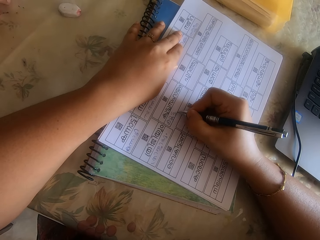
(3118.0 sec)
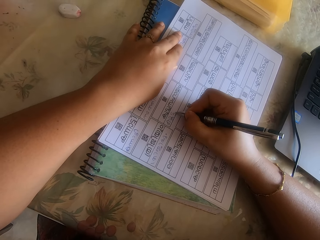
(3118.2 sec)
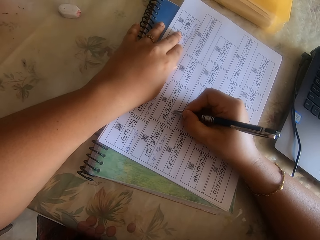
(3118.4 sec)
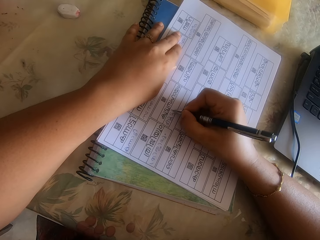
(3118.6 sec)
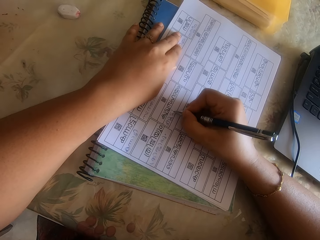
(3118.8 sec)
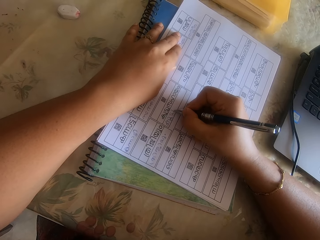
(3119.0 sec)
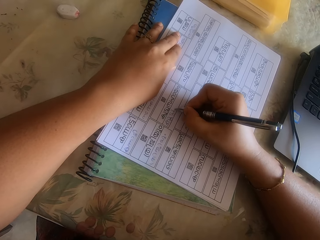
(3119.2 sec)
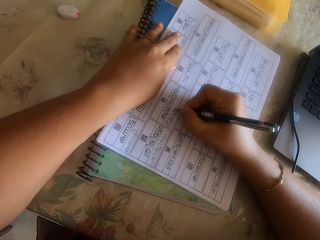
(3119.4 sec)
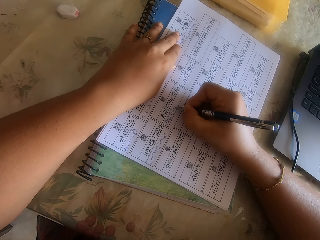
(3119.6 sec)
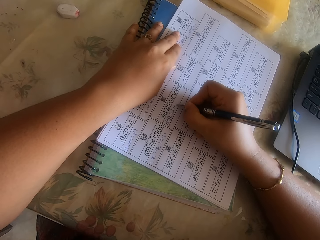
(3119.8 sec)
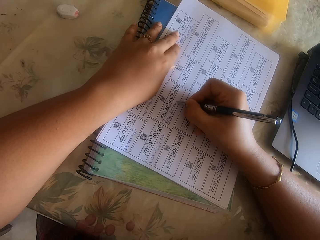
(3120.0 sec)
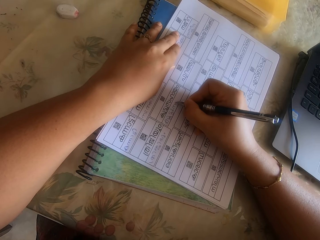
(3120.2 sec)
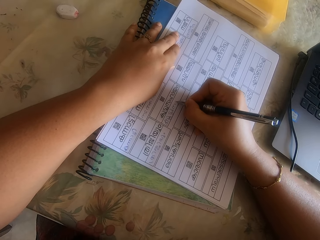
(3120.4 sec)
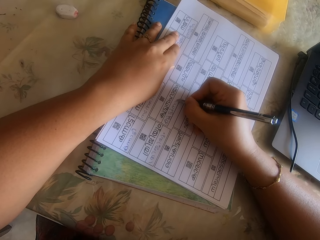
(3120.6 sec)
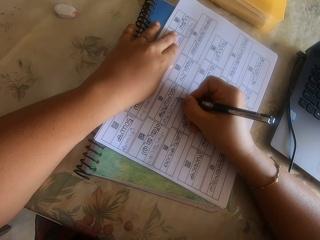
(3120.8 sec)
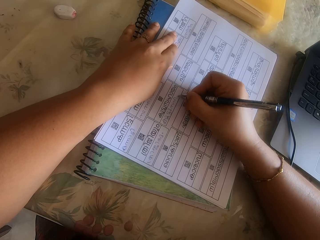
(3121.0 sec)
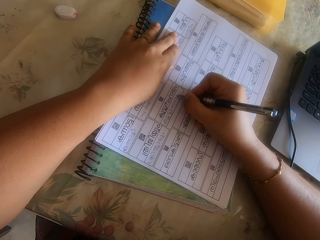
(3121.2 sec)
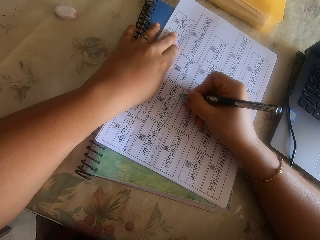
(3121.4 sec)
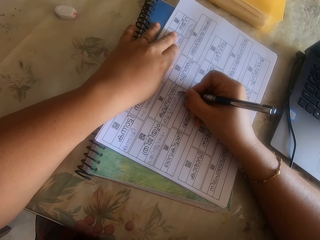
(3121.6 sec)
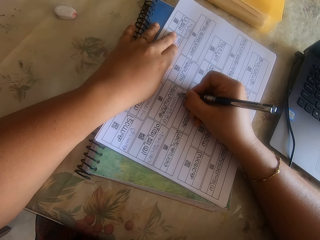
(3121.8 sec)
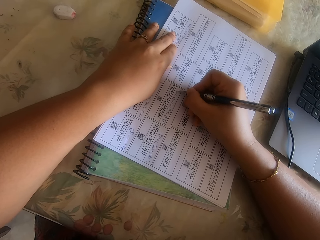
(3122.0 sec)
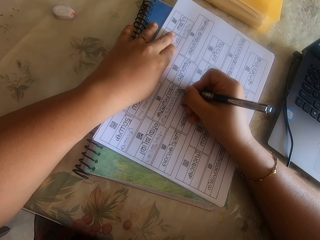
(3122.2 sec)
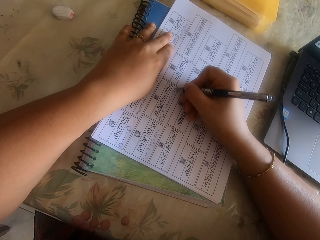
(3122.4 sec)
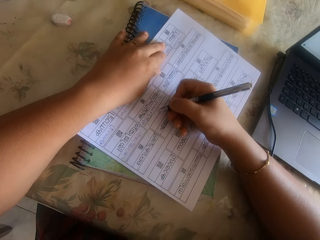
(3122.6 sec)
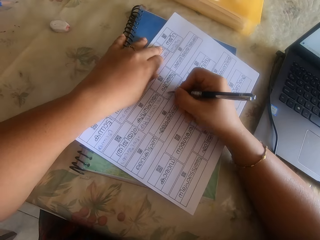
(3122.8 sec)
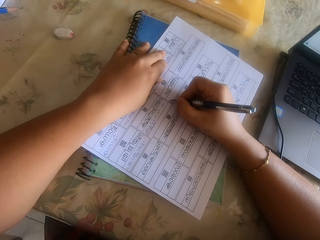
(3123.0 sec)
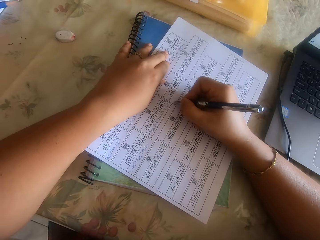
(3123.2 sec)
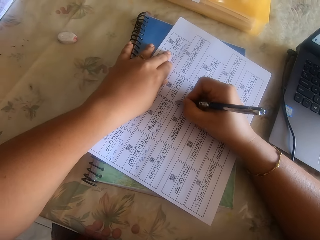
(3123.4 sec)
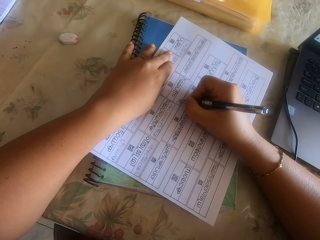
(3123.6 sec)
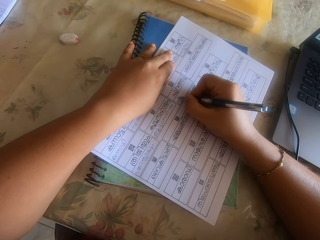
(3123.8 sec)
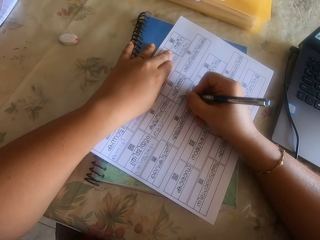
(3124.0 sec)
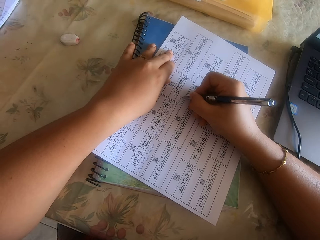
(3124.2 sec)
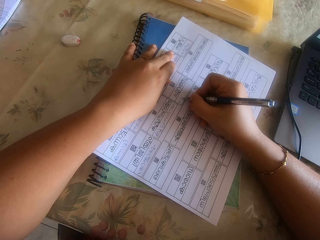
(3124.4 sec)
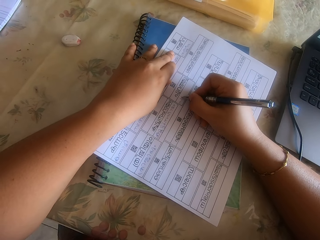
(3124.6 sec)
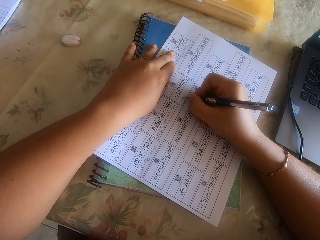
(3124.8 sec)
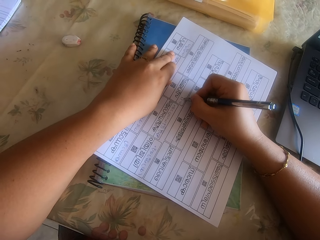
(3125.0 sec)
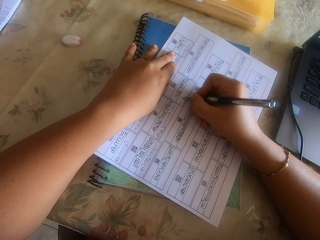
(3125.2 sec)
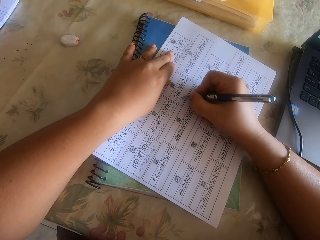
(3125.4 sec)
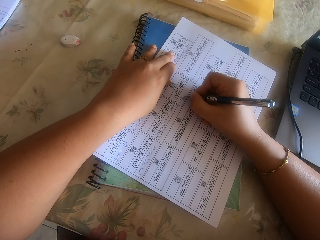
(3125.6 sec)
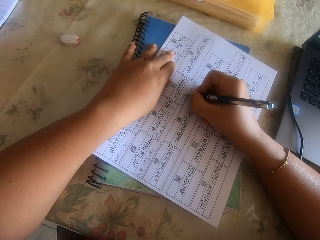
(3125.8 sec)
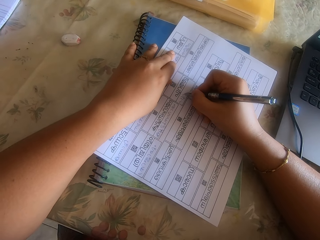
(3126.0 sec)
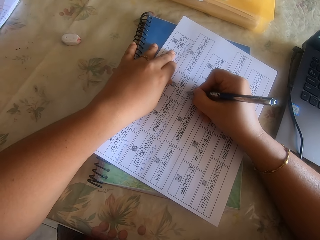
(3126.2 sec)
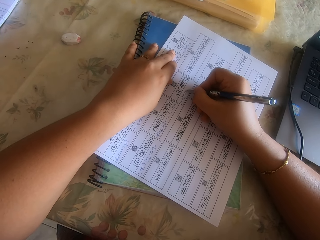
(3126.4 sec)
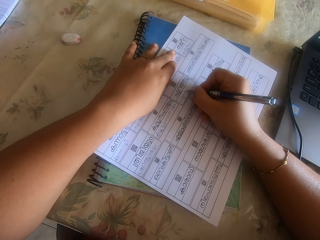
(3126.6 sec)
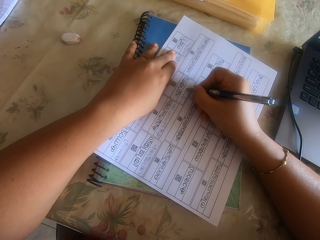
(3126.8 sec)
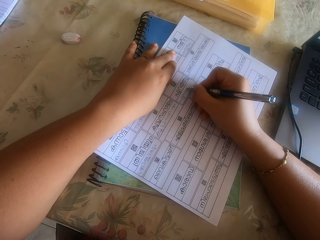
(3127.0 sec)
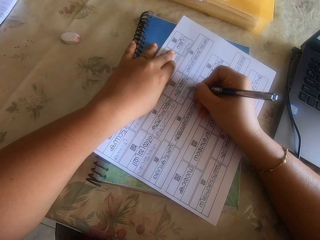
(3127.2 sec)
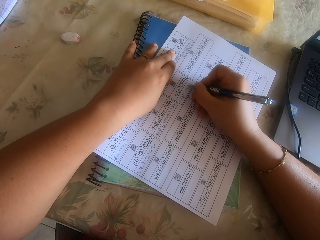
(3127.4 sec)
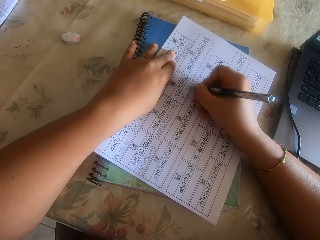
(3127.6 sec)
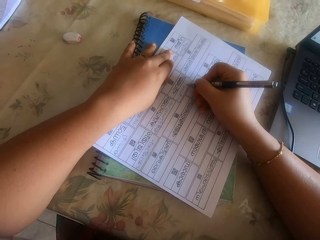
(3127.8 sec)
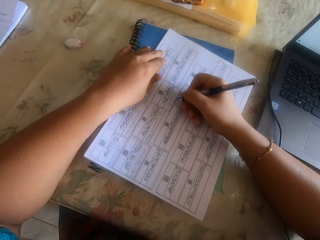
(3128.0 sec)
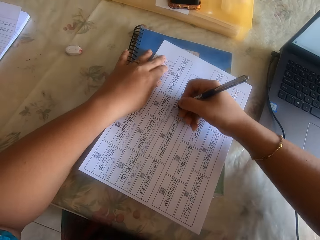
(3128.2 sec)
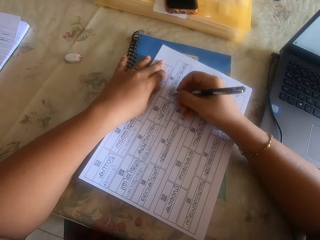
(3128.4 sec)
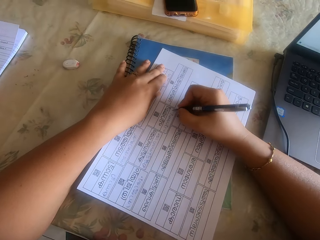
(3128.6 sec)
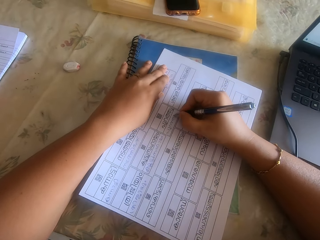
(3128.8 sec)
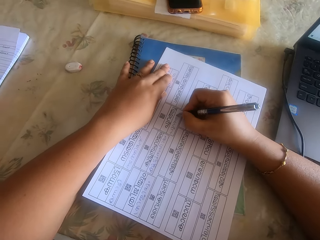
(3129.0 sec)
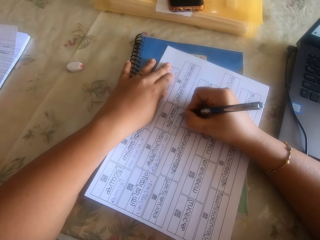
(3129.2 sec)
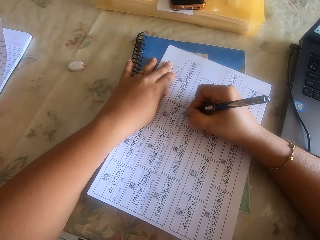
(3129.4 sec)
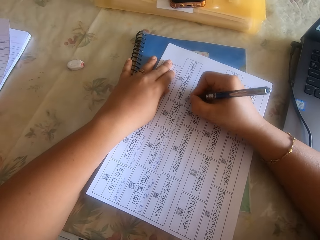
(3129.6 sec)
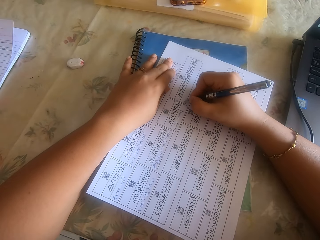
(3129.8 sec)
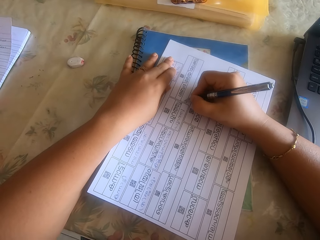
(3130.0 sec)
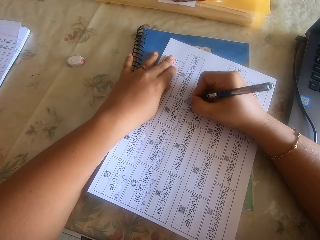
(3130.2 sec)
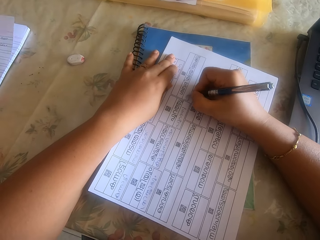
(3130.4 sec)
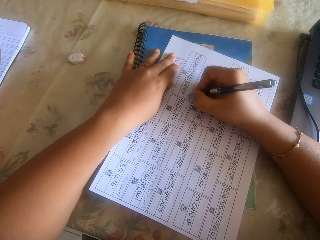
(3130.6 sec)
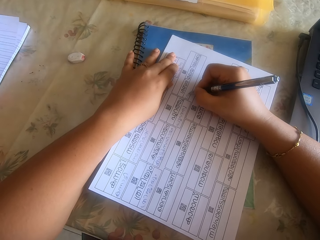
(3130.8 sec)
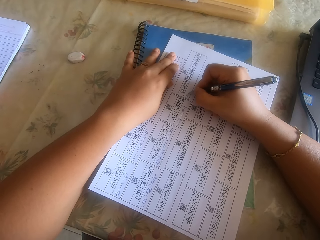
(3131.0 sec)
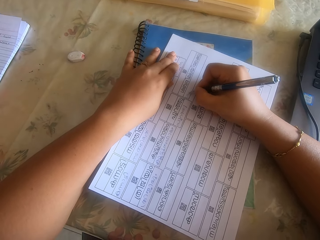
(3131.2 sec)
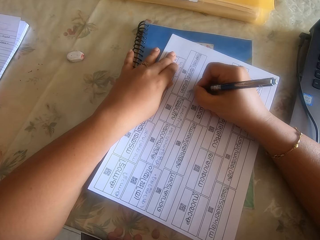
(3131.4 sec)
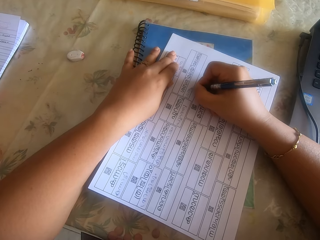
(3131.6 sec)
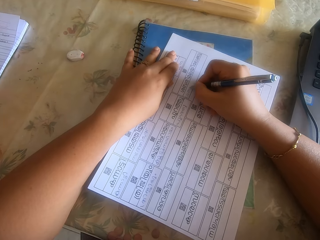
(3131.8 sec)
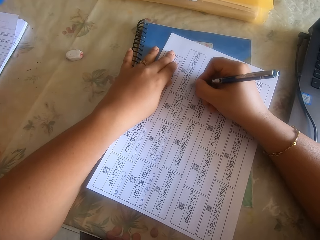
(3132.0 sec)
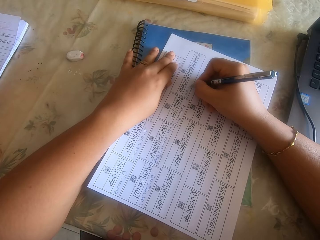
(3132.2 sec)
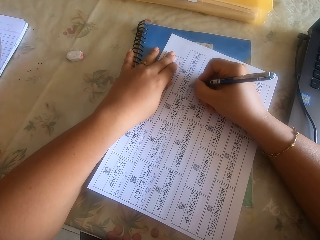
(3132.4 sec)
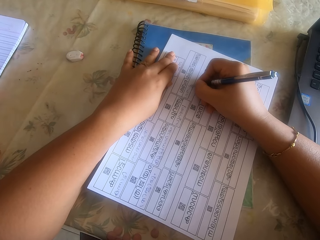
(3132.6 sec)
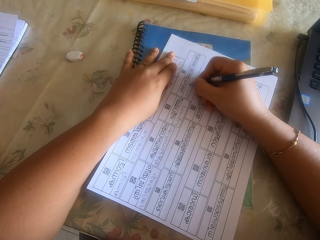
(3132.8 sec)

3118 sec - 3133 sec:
The camera wearer moves the paper on the book on the table with her right hand. She writes on the paper on the book on the table with the pen in her right hand. She moves the paper on the book on the table with her right hand. She writes on the paper on the book on the table with the pen in her right hand.

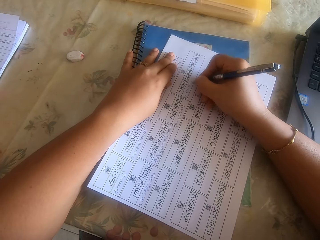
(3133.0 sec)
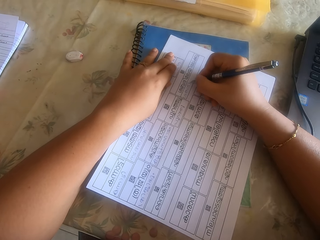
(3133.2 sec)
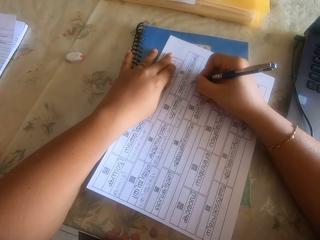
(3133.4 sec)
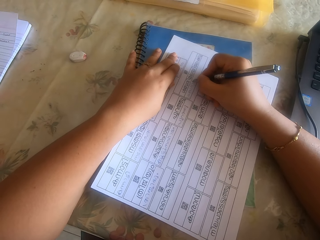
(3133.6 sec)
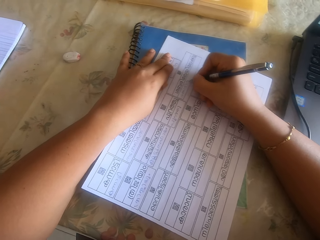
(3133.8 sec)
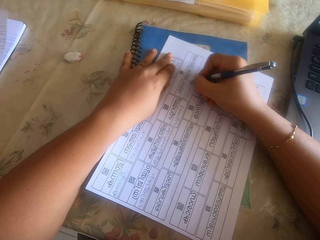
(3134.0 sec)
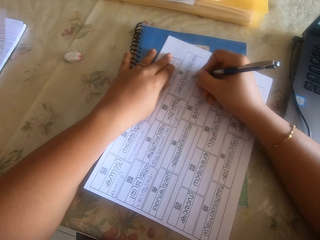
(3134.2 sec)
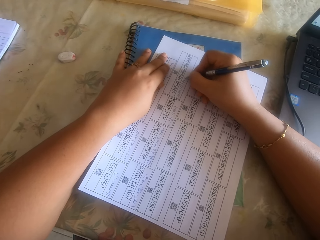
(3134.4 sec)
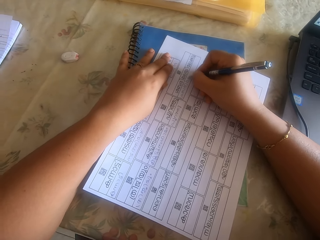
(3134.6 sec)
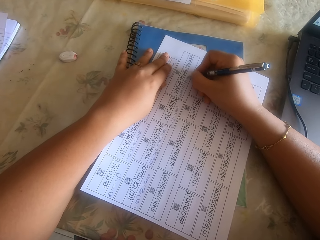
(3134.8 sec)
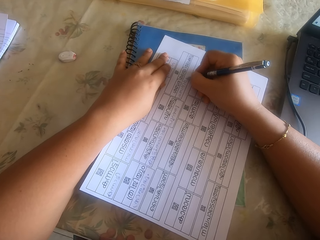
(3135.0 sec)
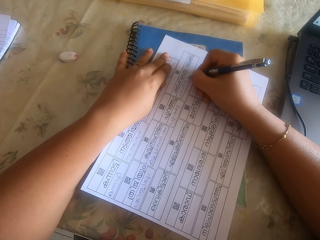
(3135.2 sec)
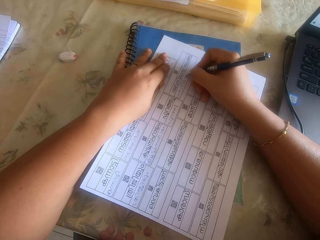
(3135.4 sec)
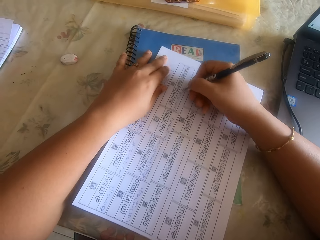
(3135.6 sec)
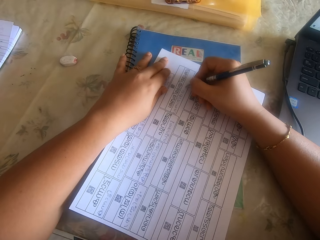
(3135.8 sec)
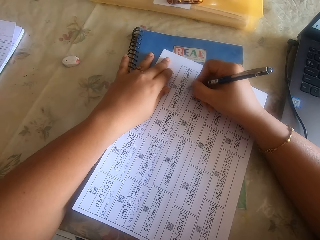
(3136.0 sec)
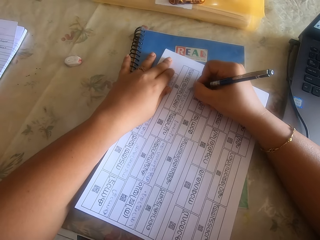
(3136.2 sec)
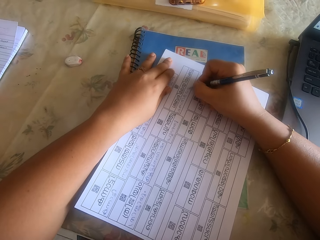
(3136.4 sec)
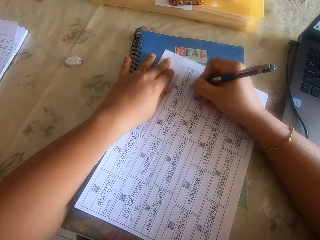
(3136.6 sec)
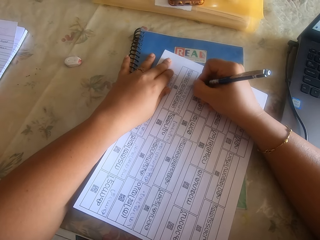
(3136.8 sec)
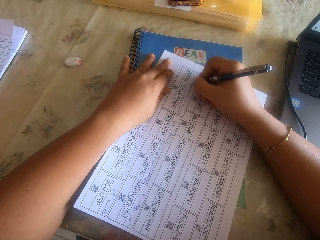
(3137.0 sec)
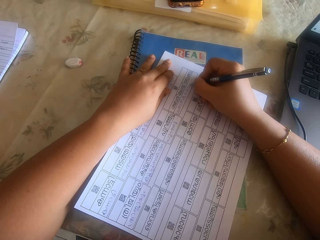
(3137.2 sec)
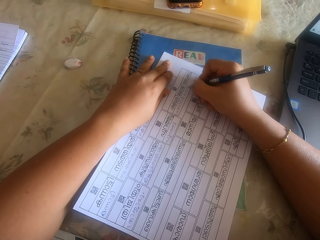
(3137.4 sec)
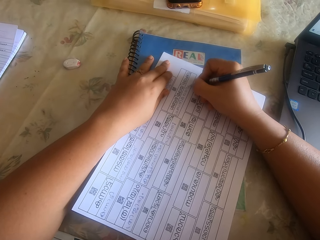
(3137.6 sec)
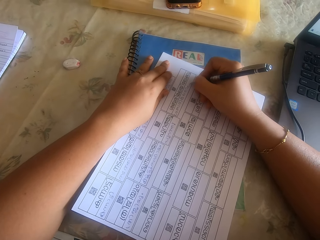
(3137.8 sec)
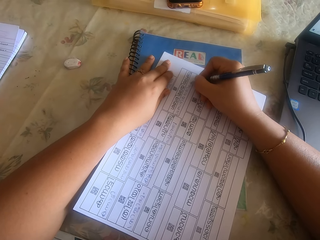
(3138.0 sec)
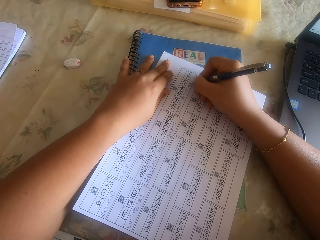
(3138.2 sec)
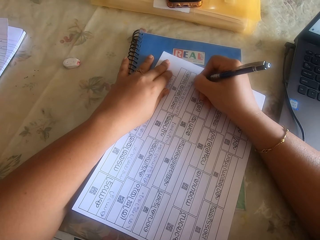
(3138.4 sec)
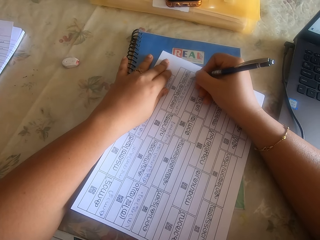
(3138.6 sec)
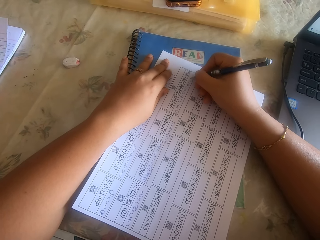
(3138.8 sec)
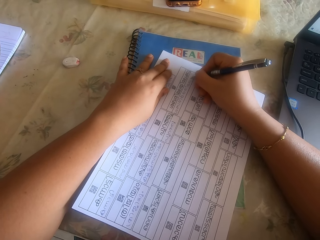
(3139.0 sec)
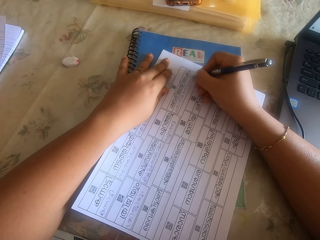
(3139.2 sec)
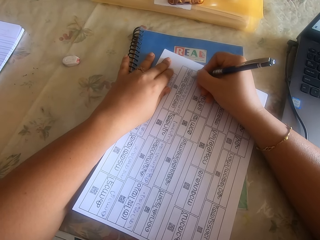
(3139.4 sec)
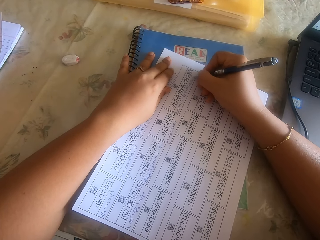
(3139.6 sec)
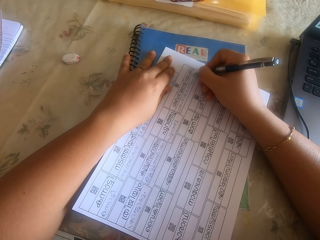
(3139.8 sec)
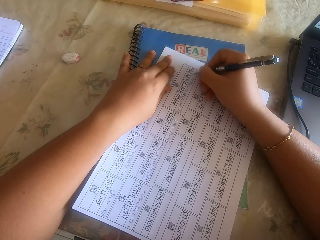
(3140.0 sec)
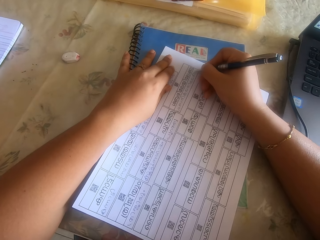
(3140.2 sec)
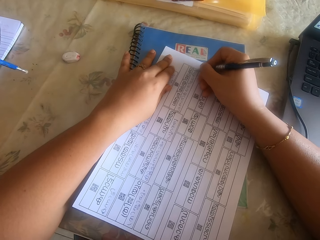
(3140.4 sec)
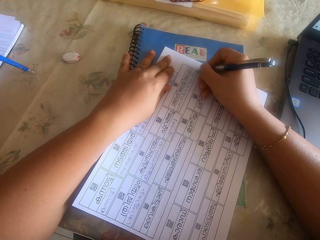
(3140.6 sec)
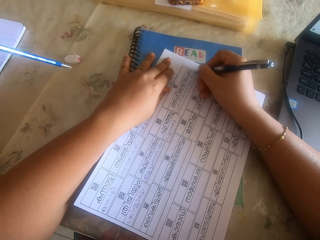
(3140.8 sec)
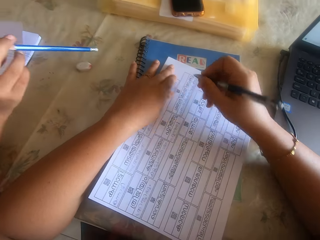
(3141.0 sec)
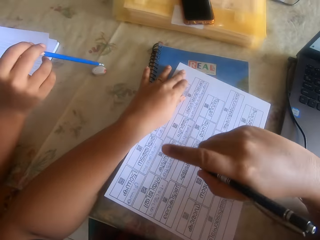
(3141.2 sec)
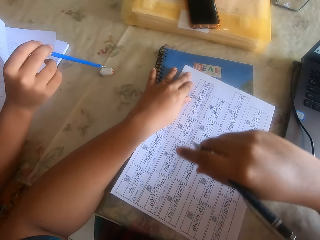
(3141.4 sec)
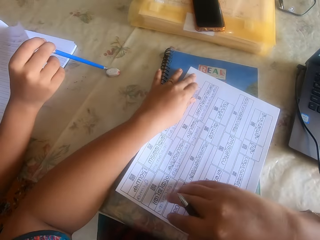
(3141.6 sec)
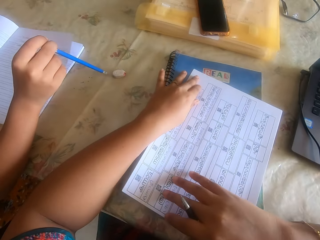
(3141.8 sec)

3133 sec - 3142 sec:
The camera wearer moves the paper on the book on the table with her right hand. She interacts with the girl. She writes on the paper on the book on the table with the pen in her right hand. She holds the pen.
